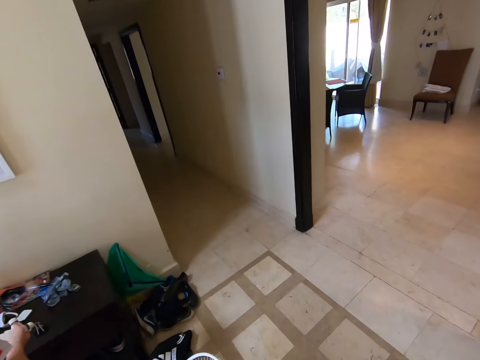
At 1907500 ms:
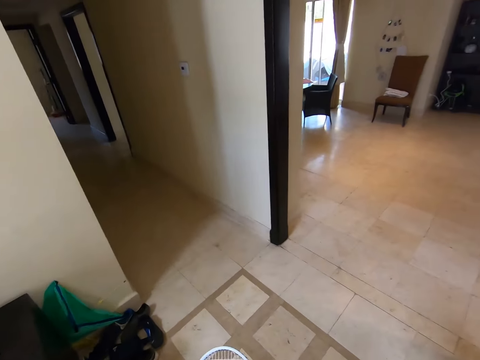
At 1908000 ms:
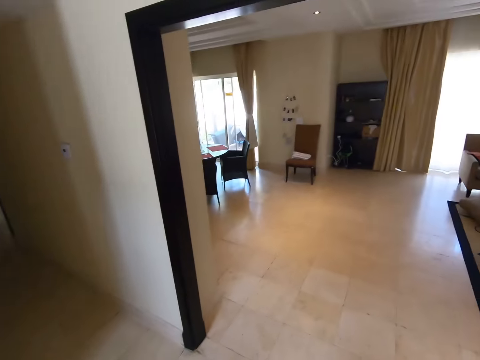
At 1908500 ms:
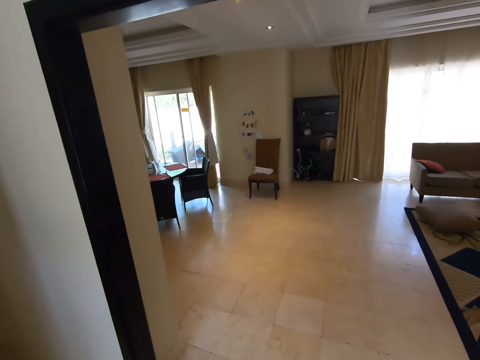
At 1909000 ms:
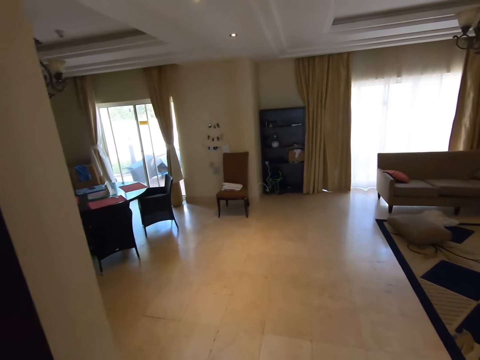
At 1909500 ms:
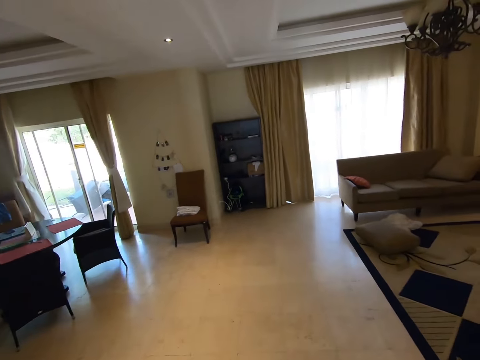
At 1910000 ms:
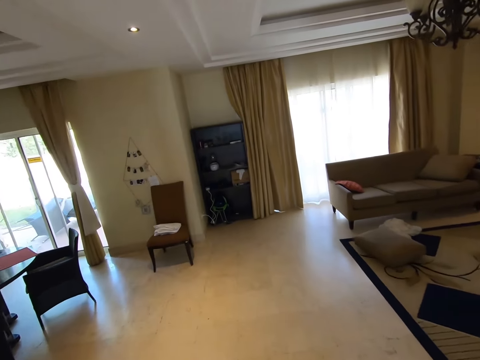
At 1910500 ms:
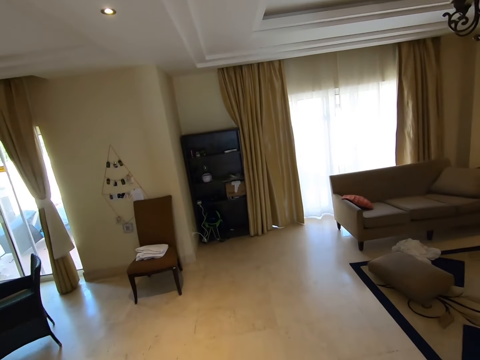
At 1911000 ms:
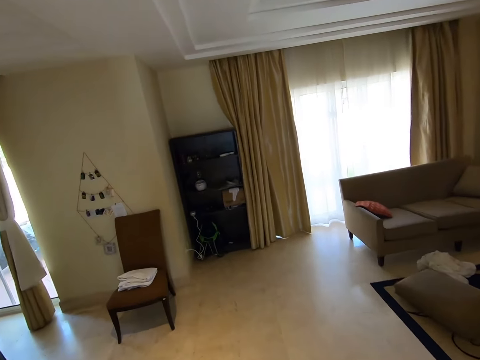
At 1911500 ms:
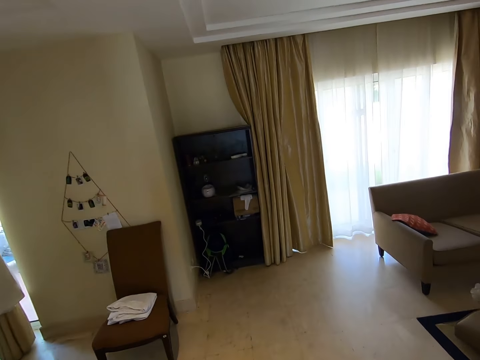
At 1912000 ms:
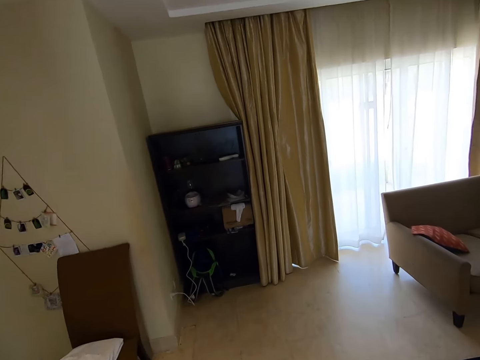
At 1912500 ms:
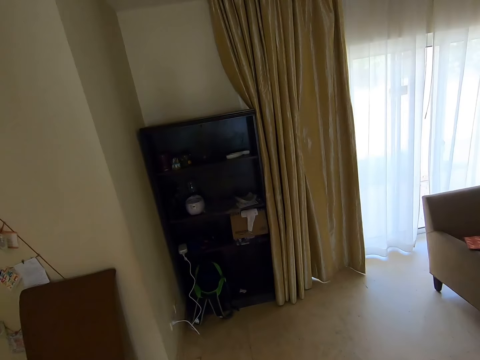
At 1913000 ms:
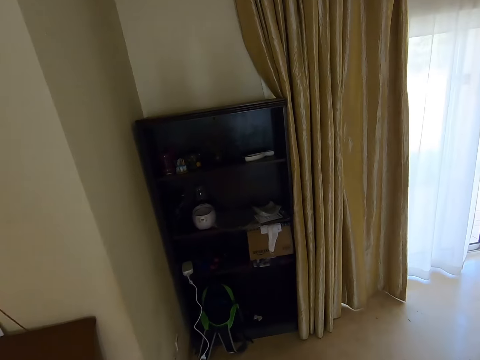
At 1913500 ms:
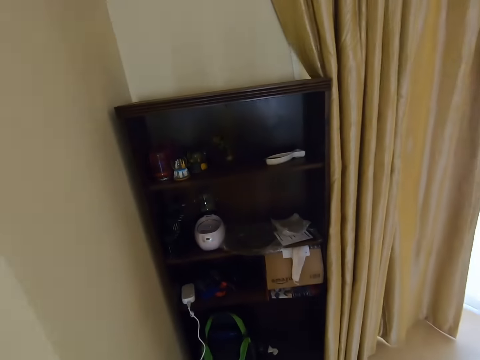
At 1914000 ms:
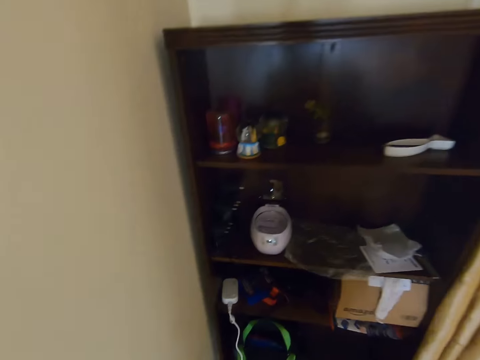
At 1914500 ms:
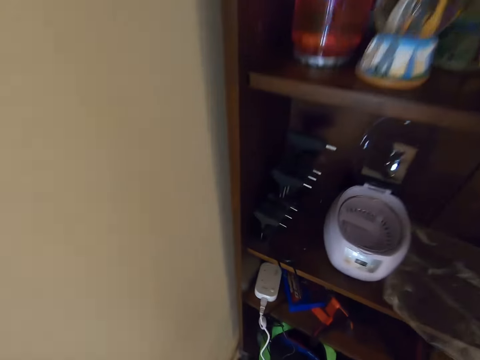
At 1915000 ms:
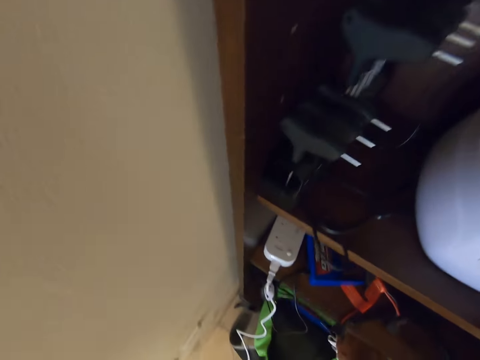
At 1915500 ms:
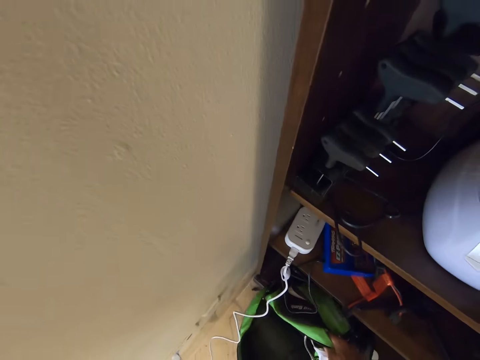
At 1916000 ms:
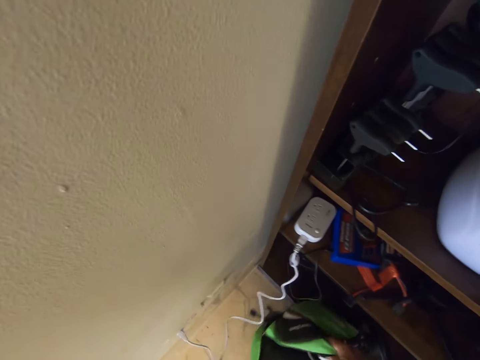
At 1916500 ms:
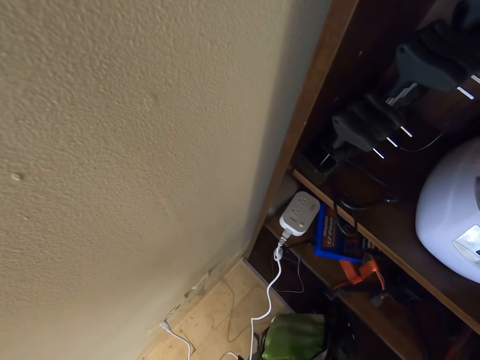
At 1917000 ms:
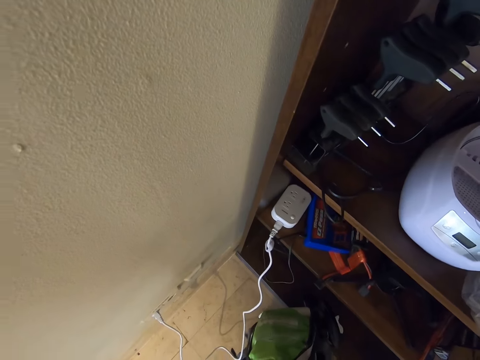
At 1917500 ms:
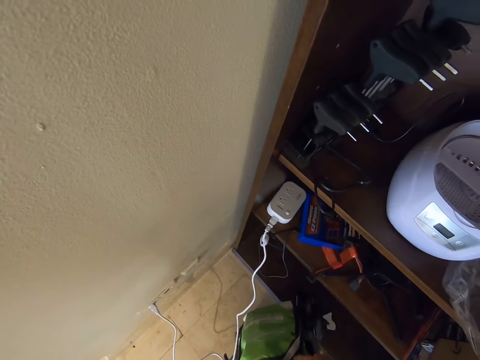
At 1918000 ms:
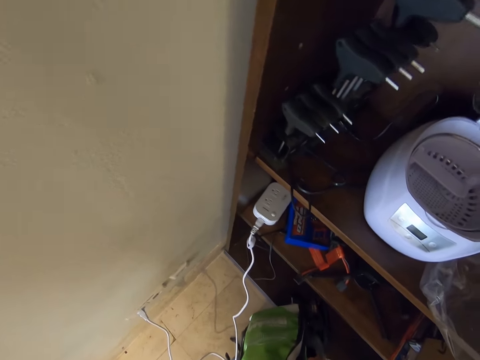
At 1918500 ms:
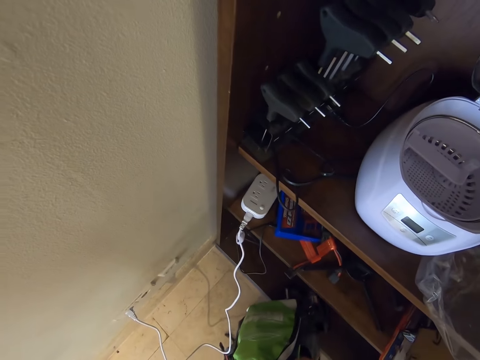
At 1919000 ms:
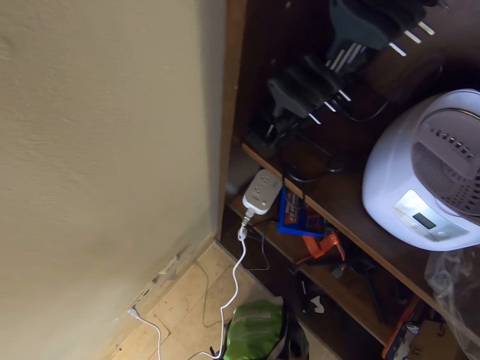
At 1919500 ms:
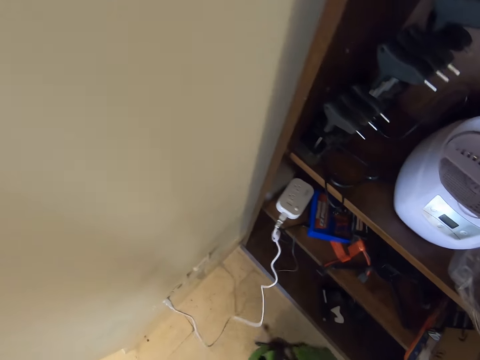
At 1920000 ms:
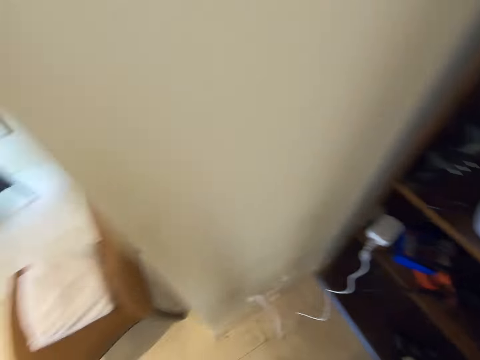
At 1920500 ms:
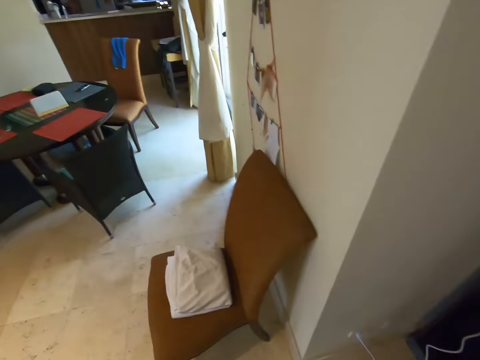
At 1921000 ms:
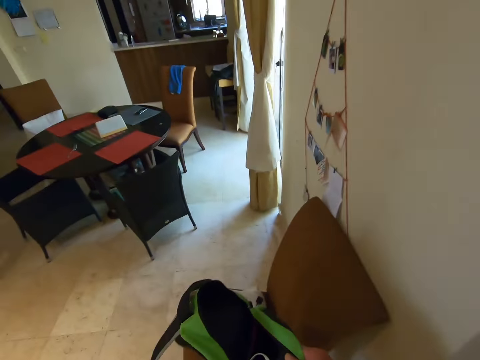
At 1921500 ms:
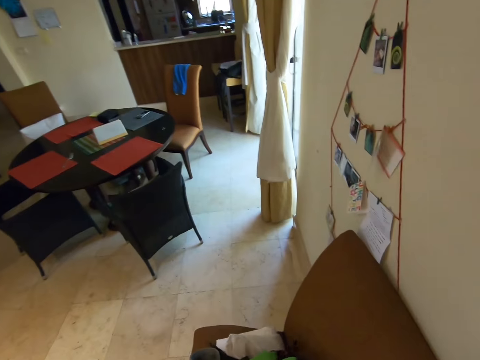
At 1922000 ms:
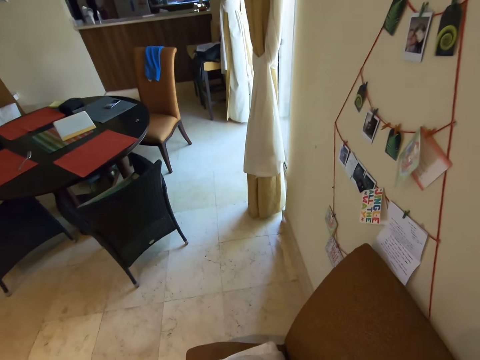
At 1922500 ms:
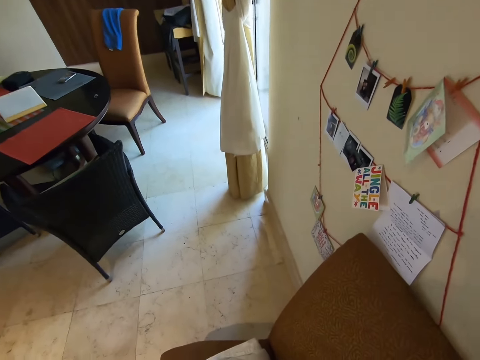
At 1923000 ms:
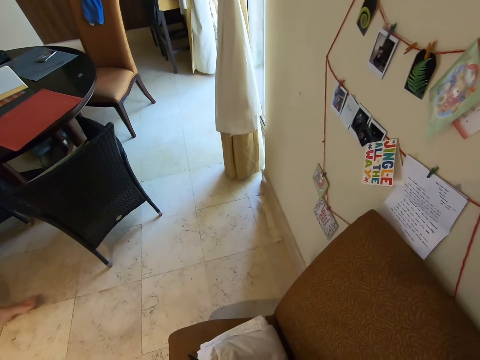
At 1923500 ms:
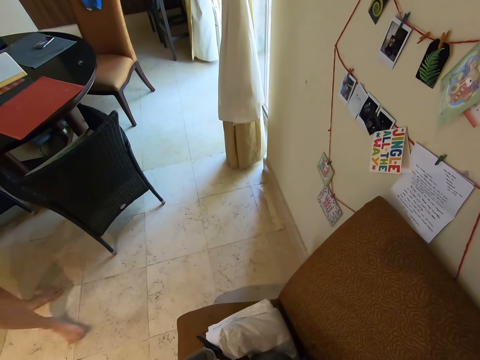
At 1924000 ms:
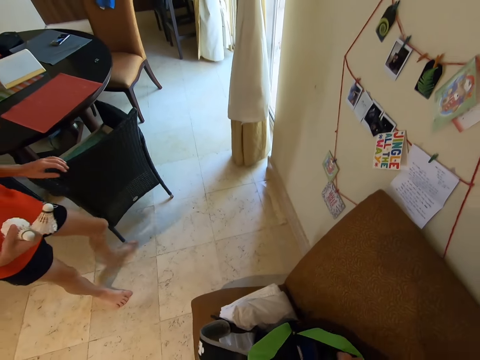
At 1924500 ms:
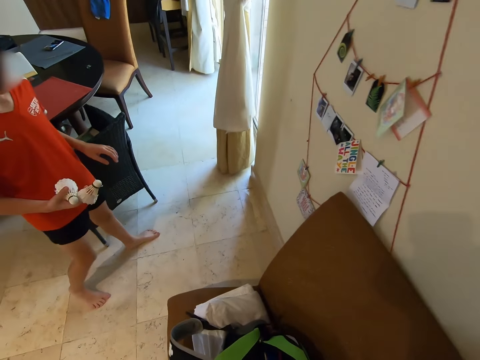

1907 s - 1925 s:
The camera wearer walks into the living room. They carry a green bag. They take the bag. They keep the bag on a chair.

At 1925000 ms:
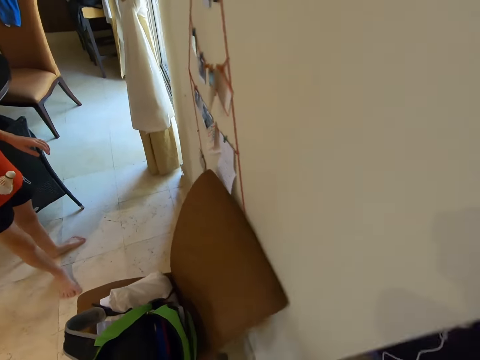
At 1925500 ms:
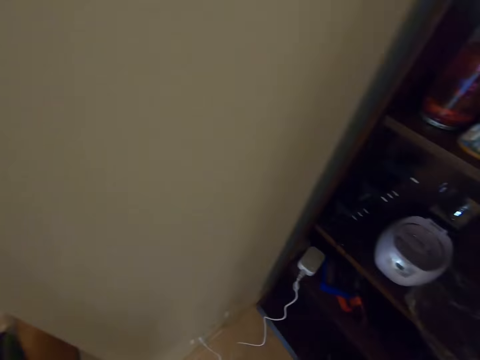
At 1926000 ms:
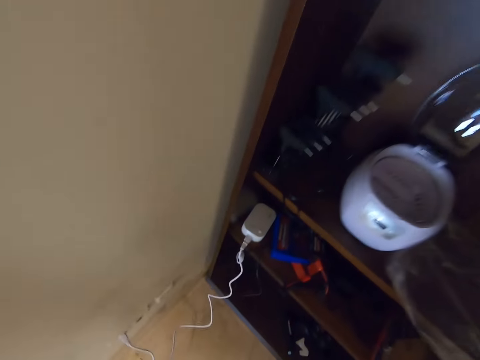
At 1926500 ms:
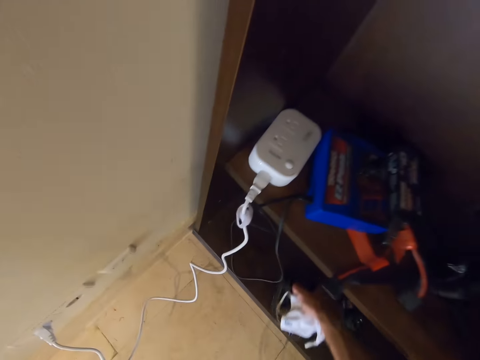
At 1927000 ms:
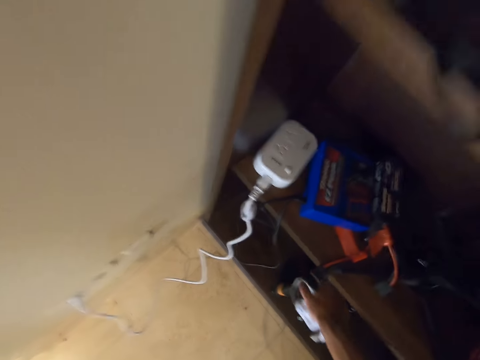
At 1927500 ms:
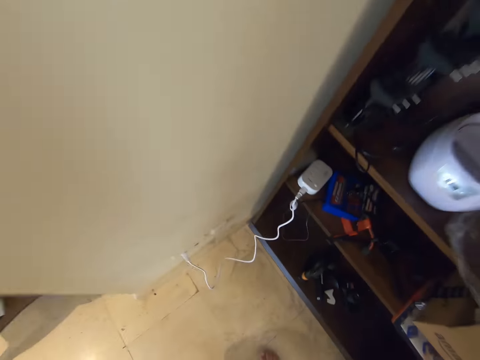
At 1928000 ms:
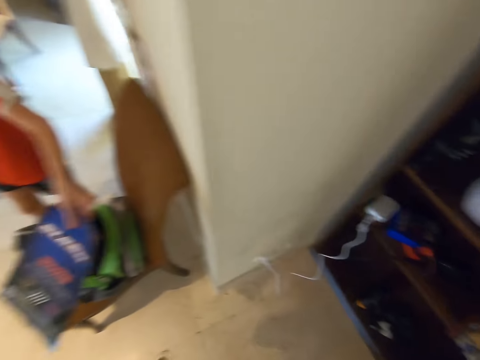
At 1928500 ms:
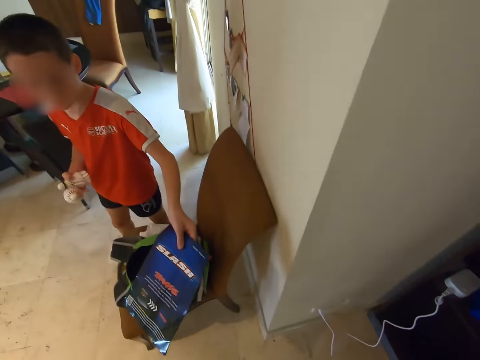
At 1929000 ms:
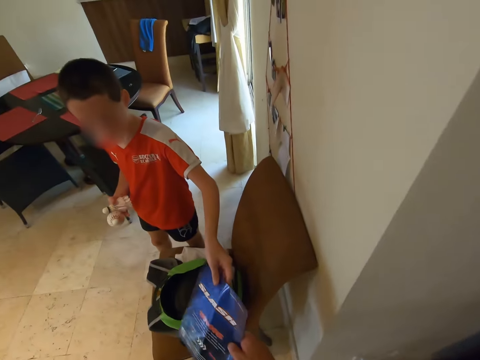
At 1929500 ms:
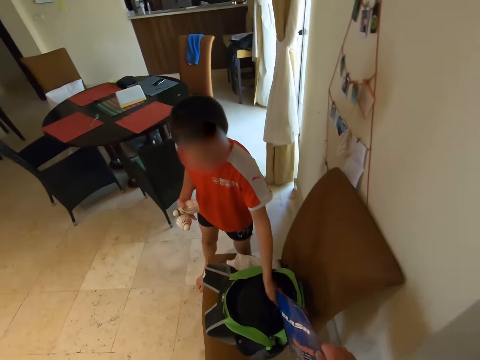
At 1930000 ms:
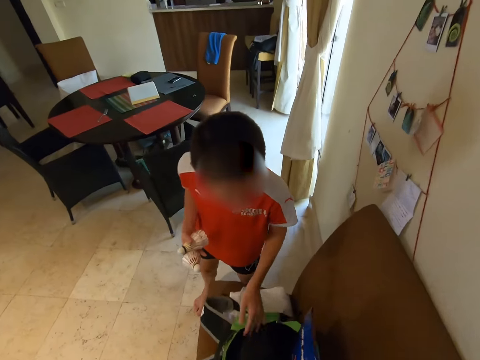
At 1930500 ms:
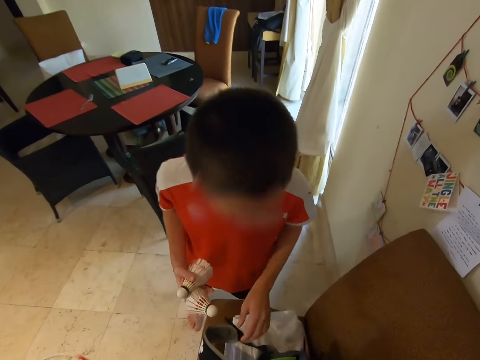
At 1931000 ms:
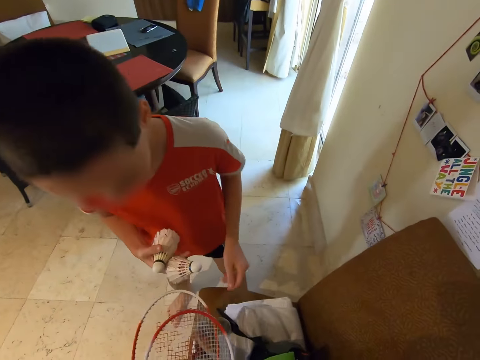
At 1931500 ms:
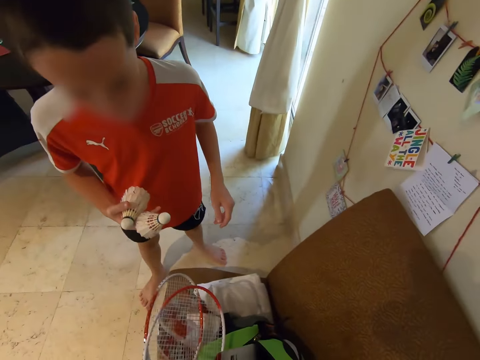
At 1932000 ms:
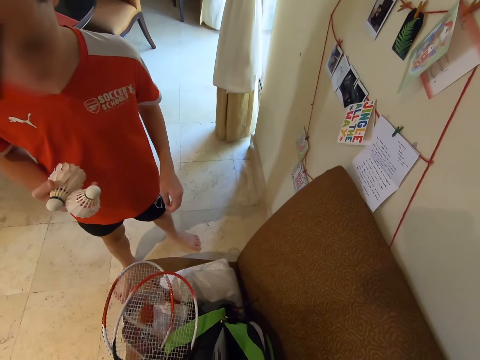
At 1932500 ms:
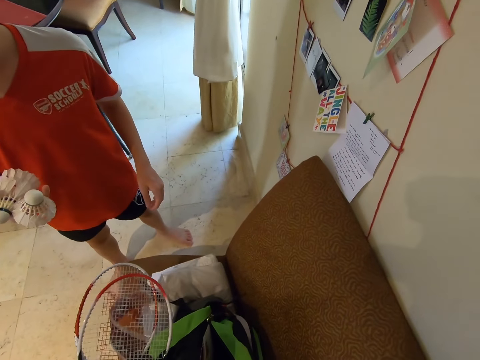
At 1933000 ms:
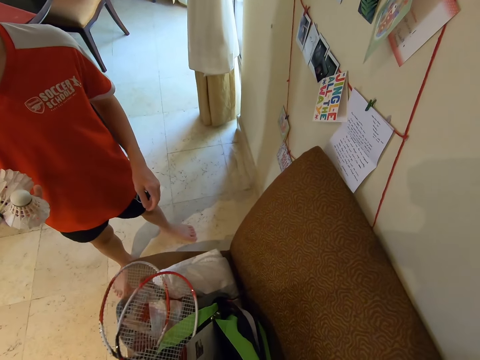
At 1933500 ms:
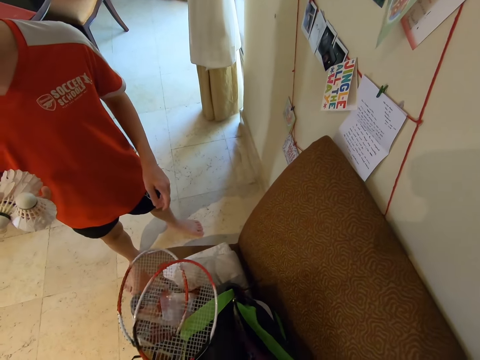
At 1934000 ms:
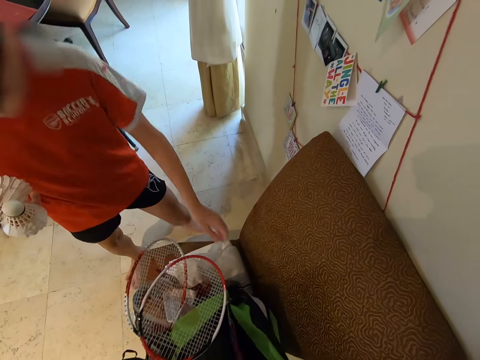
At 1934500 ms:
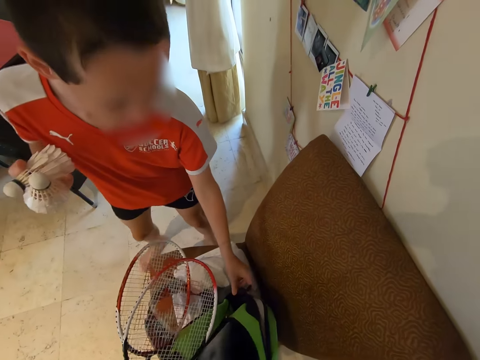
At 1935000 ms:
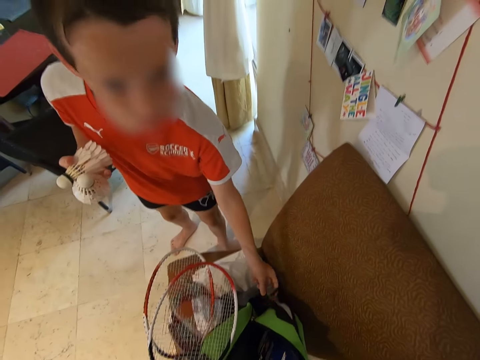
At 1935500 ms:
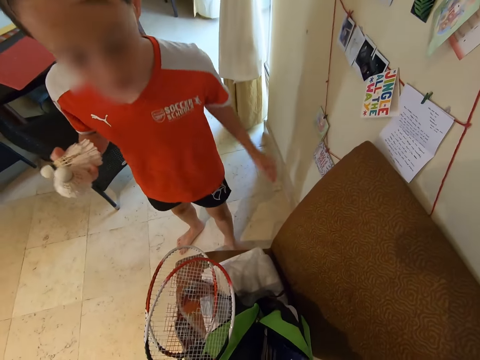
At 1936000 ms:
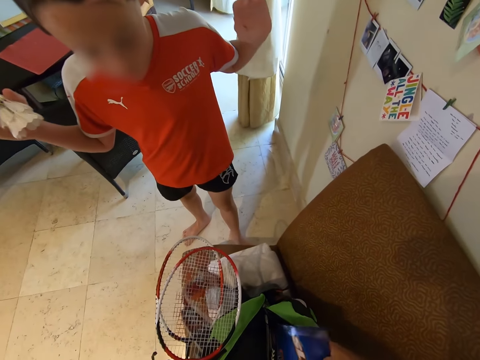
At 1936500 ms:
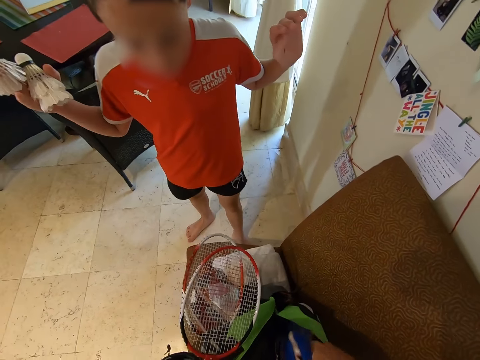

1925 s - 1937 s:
The camera wearer drops something in the shelves. A boy passes a book to the camera wearer. The camera wearer puts two tennis bats in the green bag. They put the book in the bag. The boy touches the bag.
